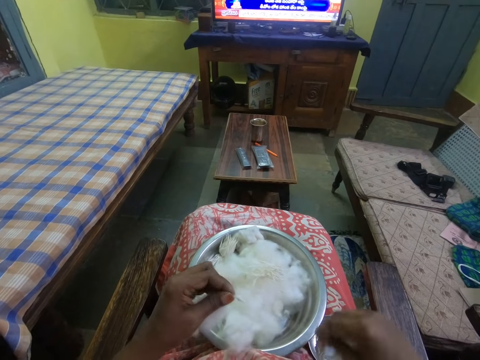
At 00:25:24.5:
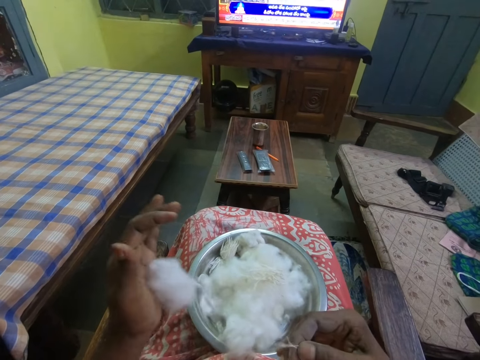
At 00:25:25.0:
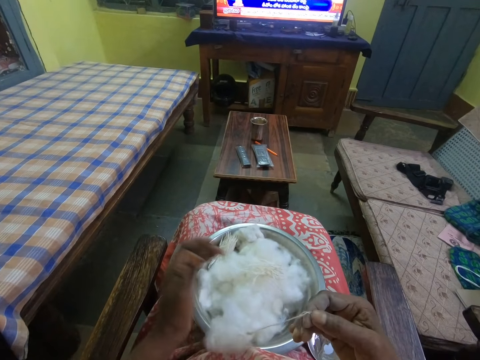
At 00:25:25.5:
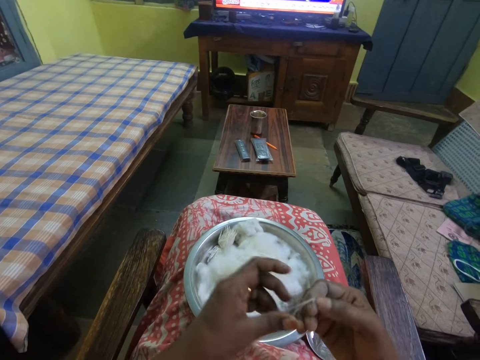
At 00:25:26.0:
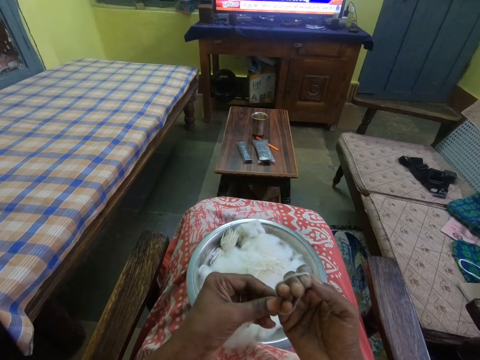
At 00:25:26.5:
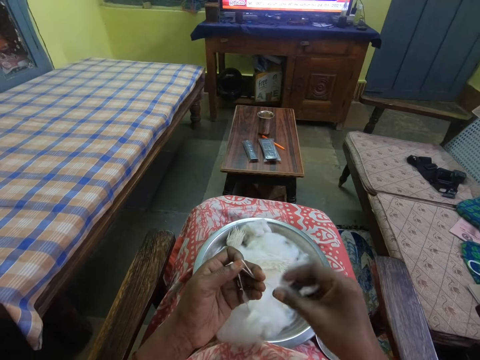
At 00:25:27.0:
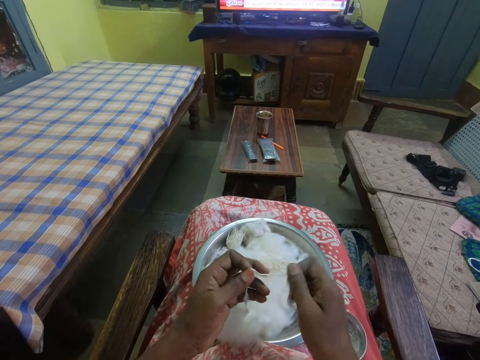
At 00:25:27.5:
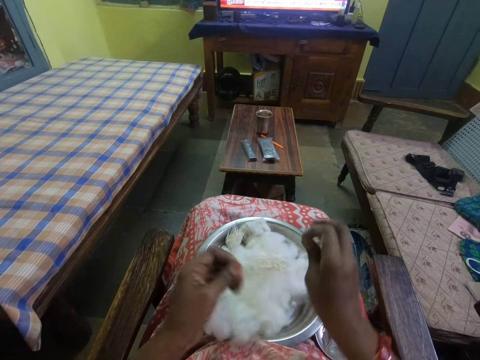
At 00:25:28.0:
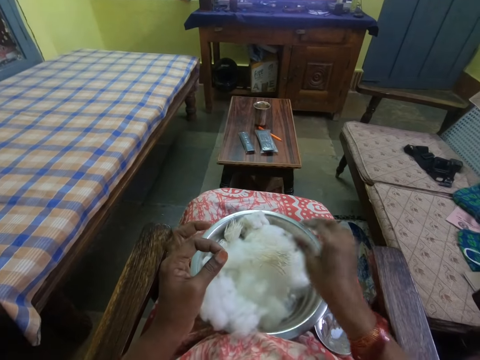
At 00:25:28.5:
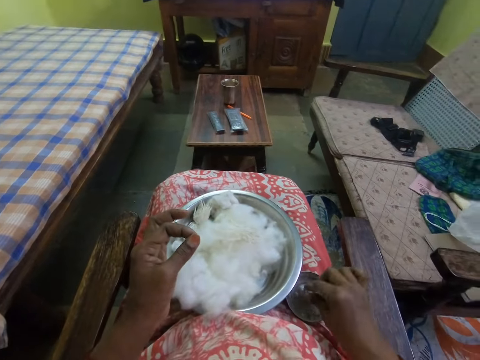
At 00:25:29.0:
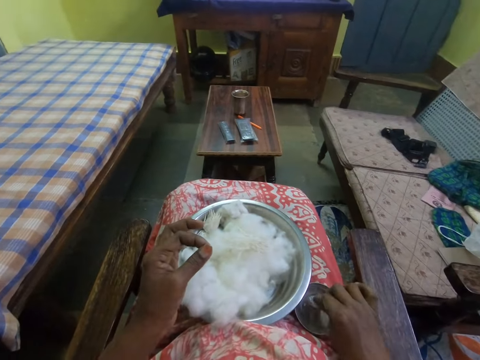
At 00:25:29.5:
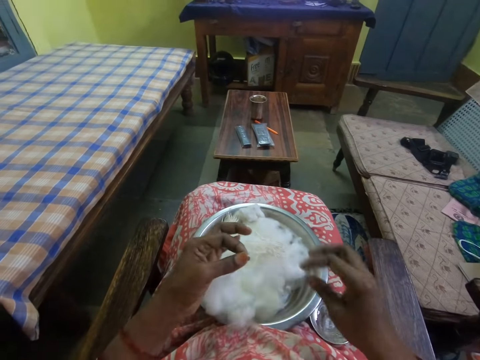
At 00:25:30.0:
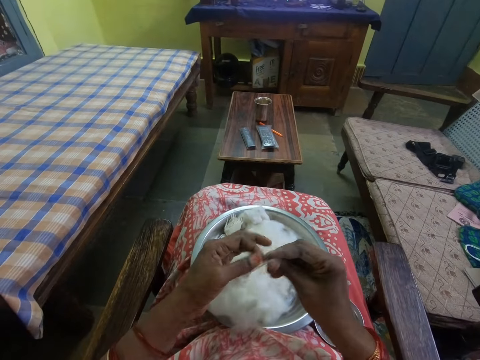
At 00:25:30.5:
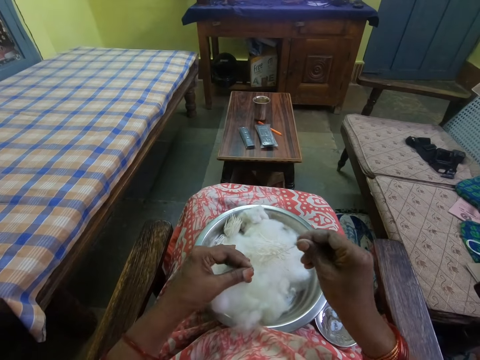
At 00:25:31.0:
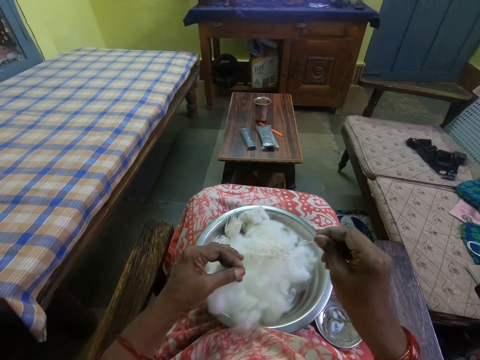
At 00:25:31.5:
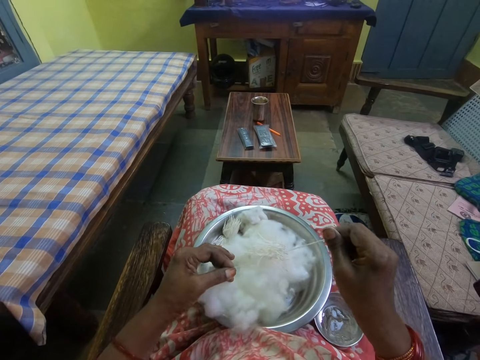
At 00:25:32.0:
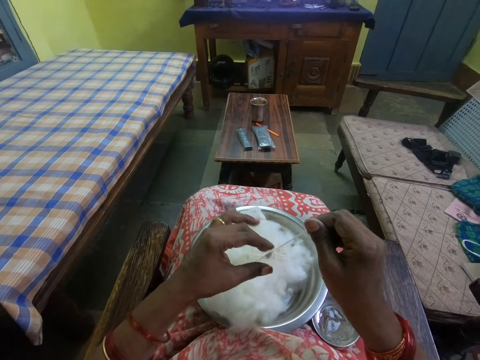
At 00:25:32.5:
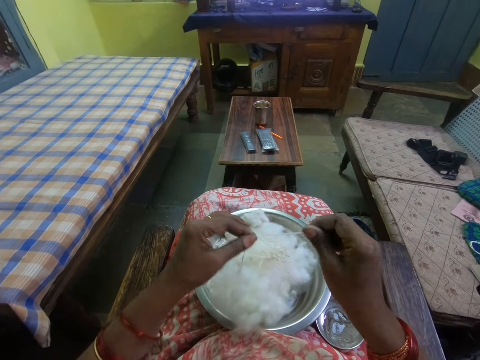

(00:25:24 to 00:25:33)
The camera wearer folds the string in the hand. They cut the string. They place the string in the bowl. They pick up something. They pull the cotton string.

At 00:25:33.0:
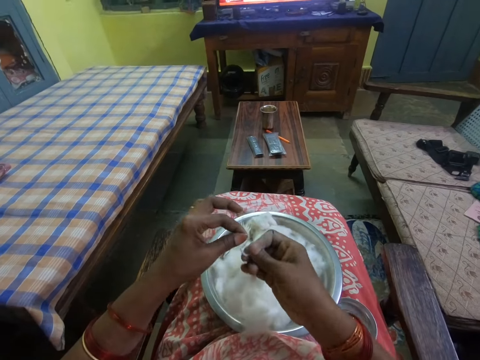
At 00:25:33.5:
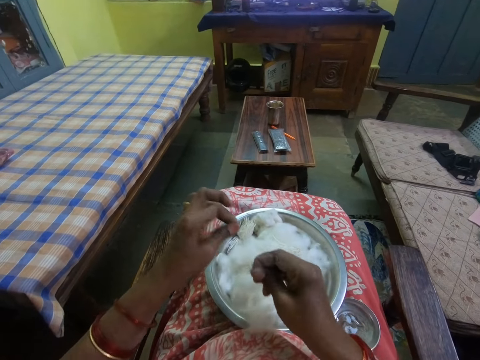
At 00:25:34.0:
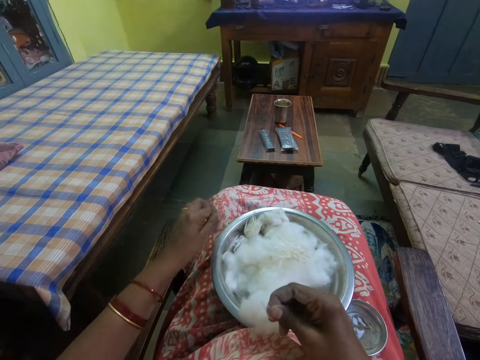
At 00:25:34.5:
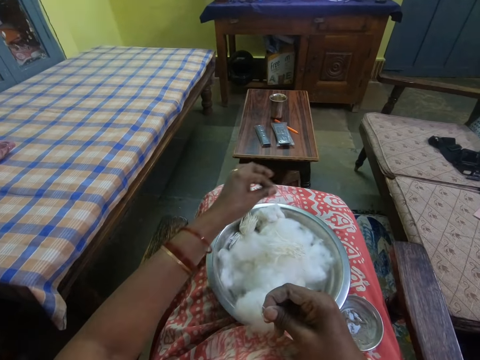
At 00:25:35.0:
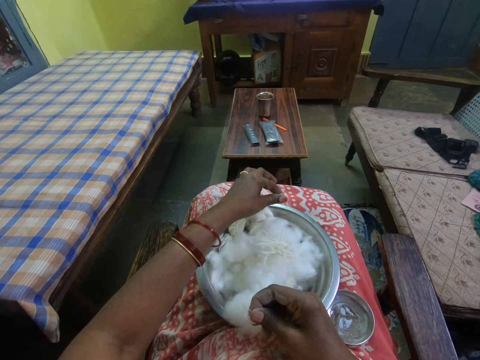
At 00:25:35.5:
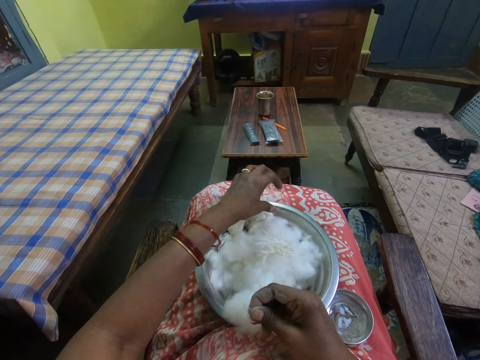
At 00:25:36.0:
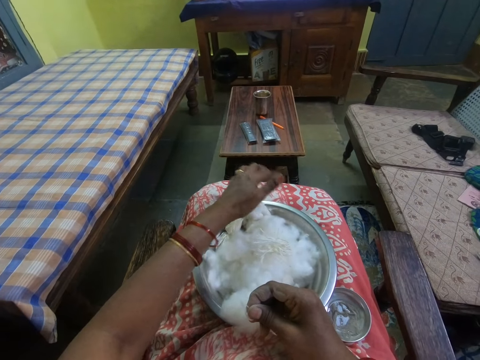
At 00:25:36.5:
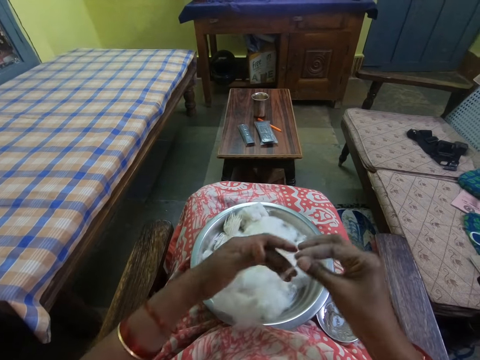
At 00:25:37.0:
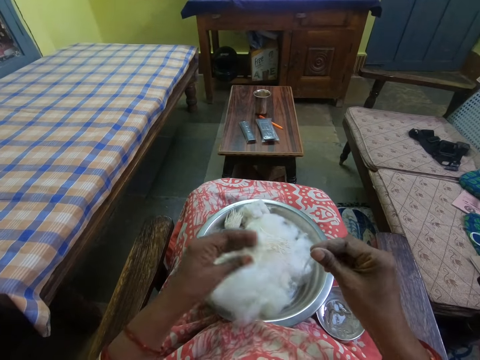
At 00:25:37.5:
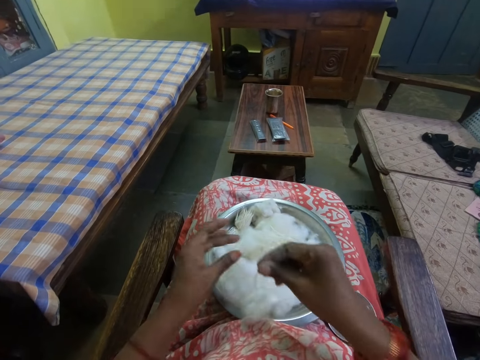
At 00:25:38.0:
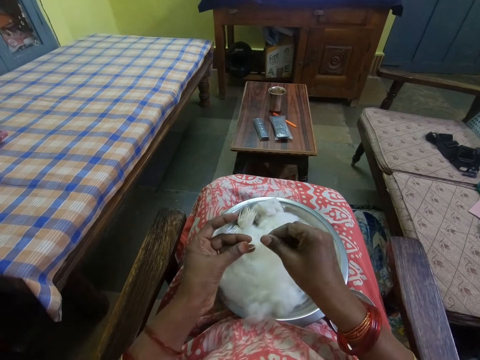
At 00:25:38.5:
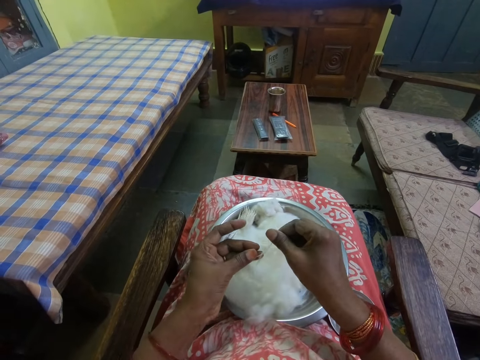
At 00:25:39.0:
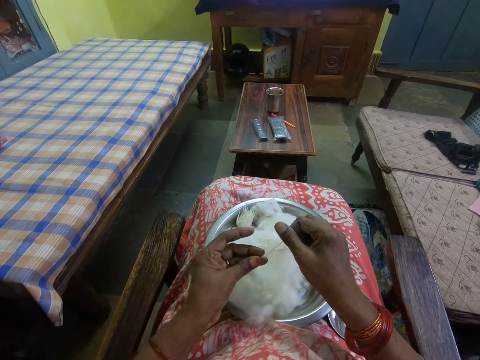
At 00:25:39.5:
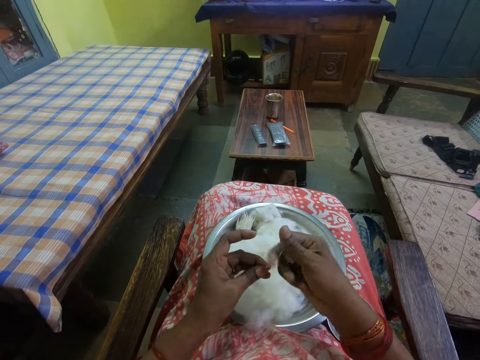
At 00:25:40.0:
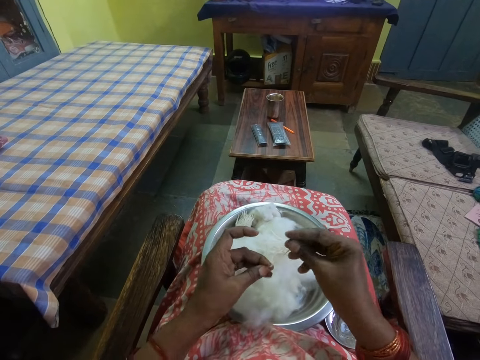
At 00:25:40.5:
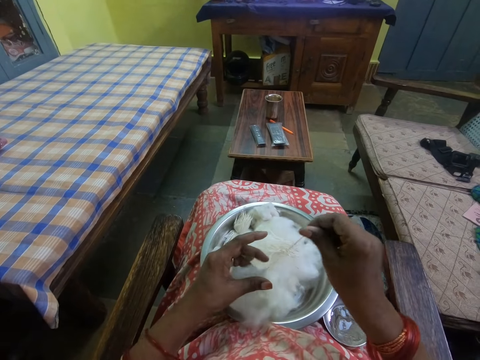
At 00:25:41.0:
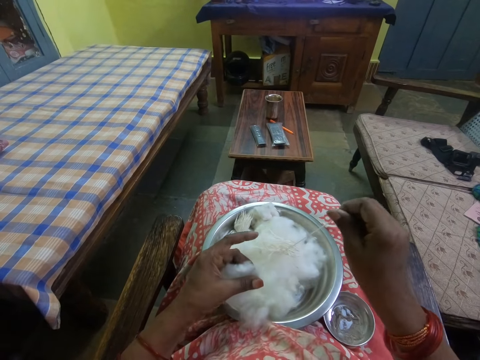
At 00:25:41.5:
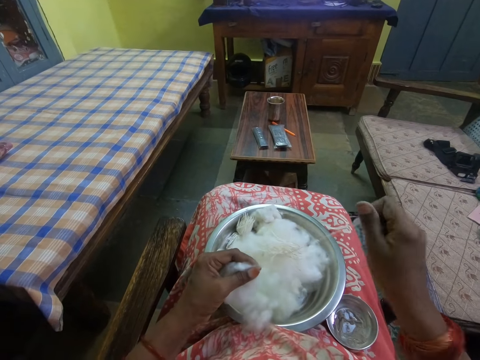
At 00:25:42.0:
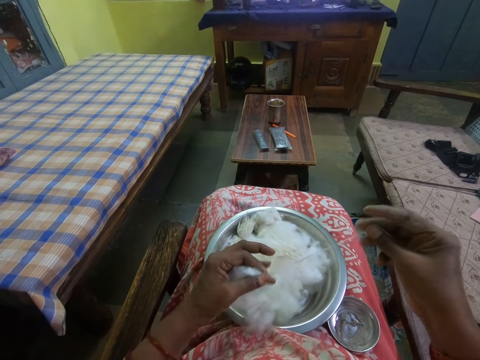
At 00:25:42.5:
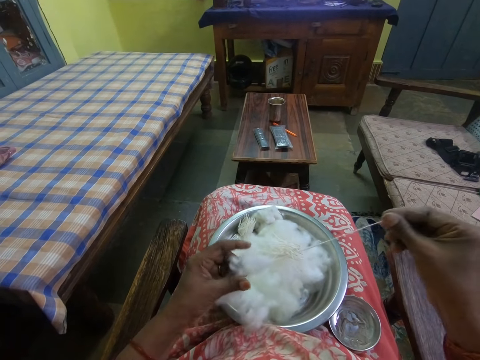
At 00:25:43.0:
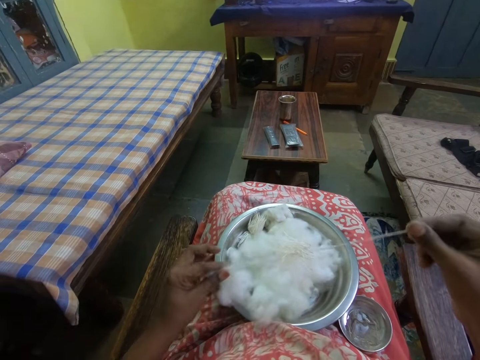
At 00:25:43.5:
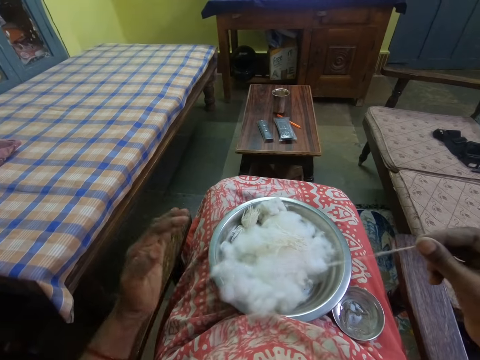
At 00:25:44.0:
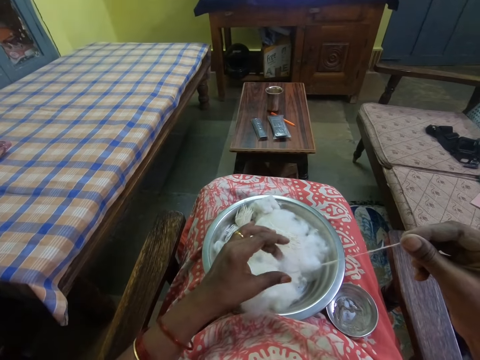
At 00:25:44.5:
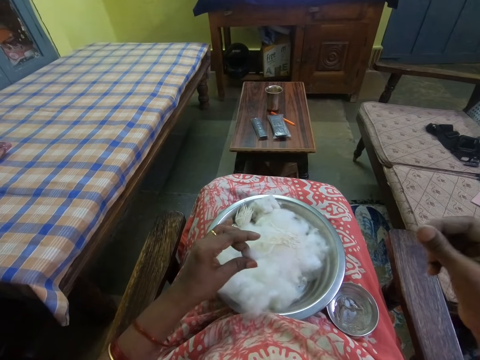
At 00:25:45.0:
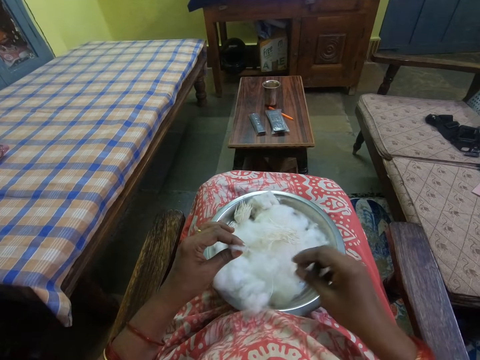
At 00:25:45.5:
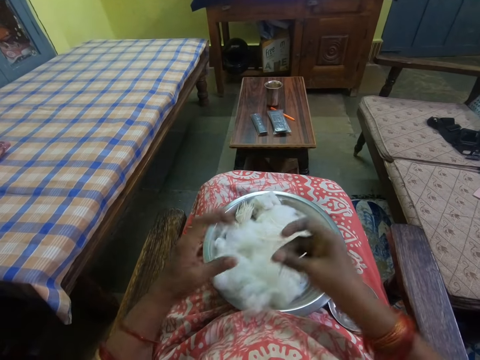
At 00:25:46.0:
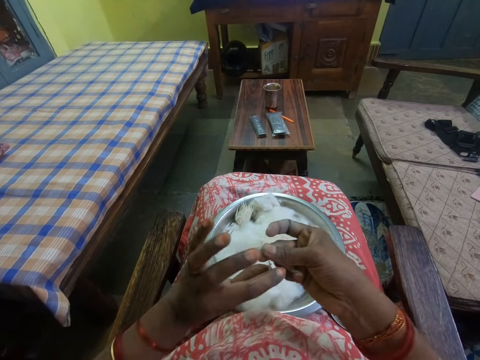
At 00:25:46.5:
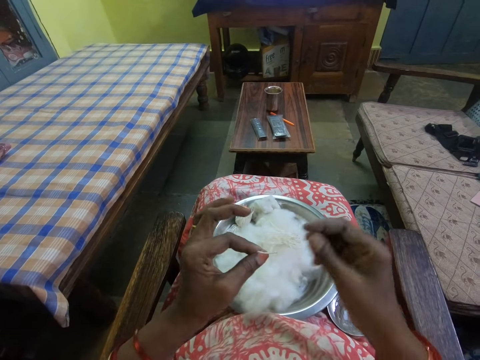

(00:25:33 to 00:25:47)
The camera wearer cuts the cotton string. They put the cotton thread in the tray. They drop the cotton in the bowl. They fold the string. They roll the cotton thread. They pull the cotton string.

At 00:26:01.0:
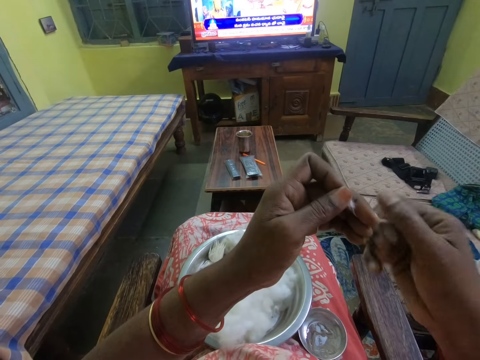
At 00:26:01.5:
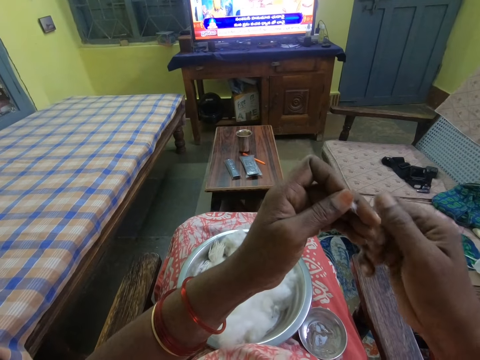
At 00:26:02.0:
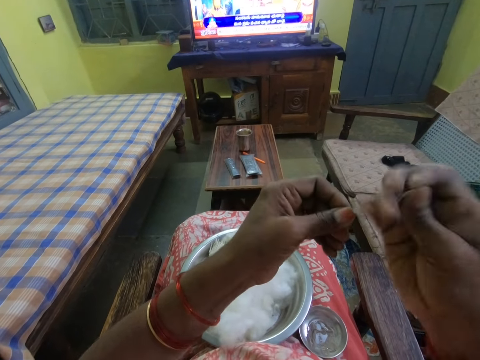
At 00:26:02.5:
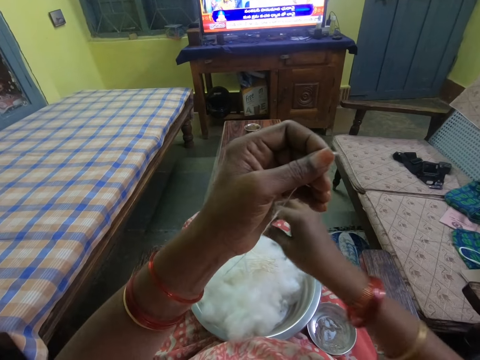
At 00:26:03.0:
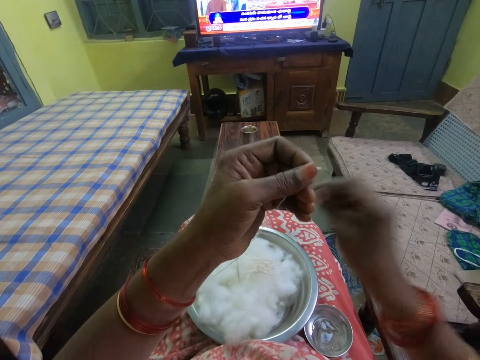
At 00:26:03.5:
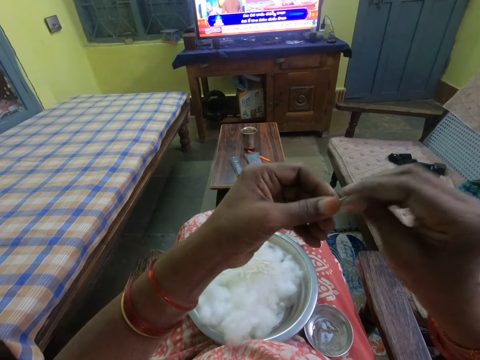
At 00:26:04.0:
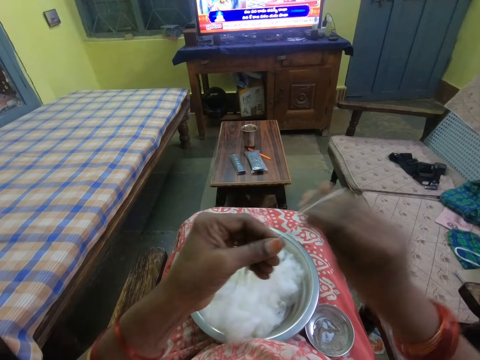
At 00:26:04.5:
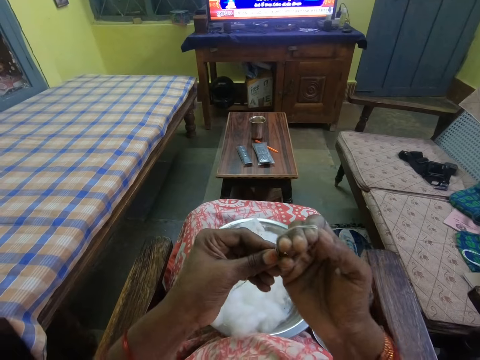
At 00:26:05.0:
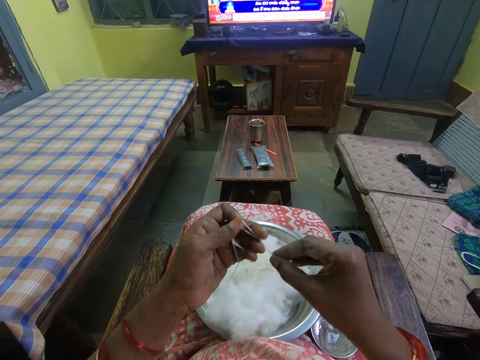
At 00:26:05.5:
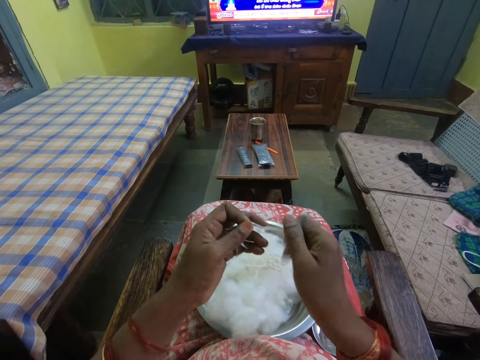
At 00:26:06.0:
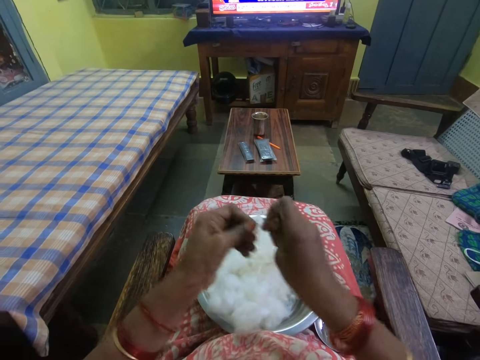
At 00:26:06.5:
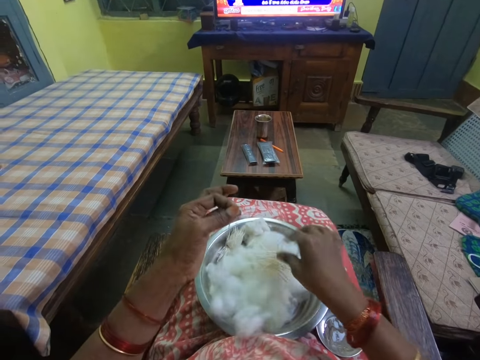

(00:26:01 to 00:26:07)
The camera wearer cuts the string. They fold the cotton string in the hand.
